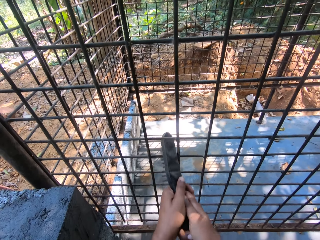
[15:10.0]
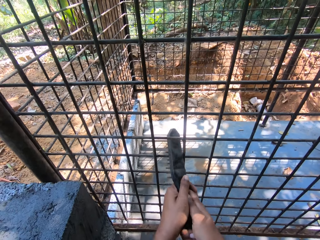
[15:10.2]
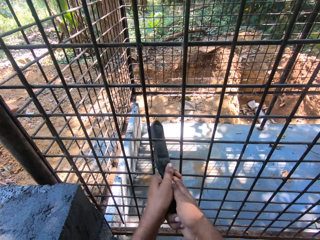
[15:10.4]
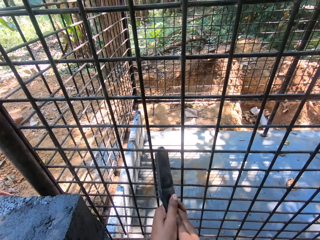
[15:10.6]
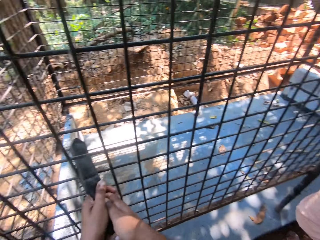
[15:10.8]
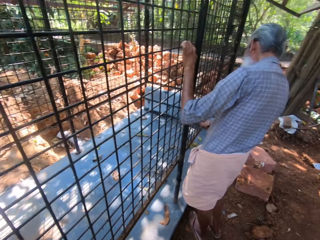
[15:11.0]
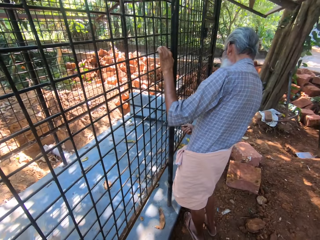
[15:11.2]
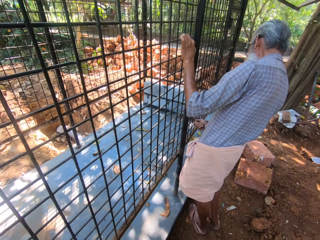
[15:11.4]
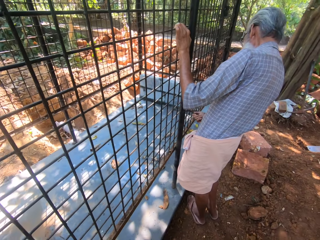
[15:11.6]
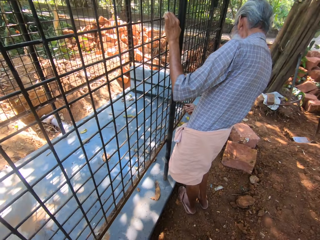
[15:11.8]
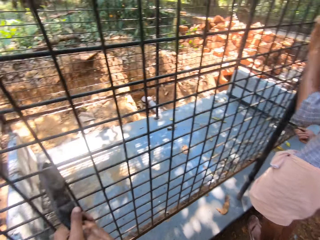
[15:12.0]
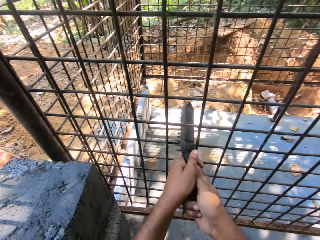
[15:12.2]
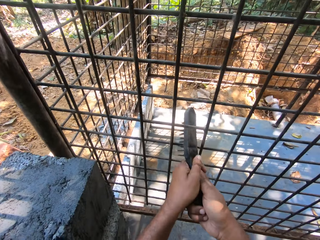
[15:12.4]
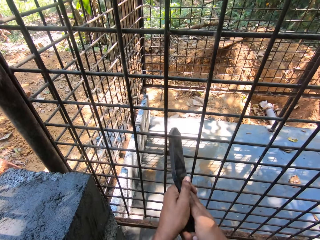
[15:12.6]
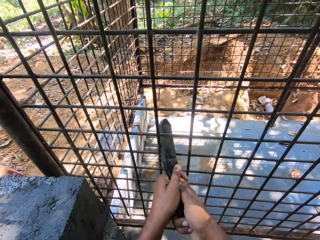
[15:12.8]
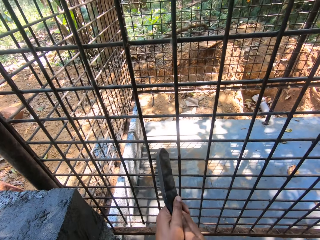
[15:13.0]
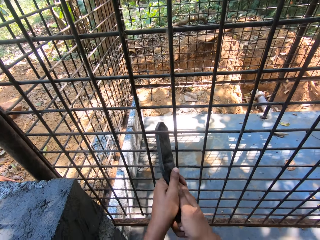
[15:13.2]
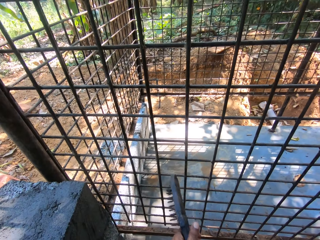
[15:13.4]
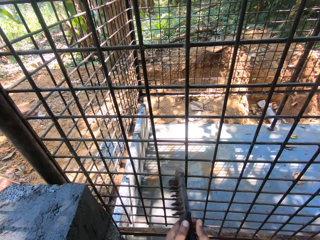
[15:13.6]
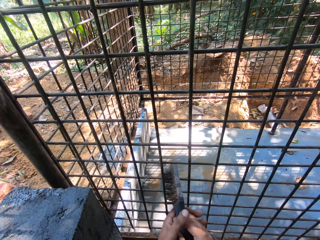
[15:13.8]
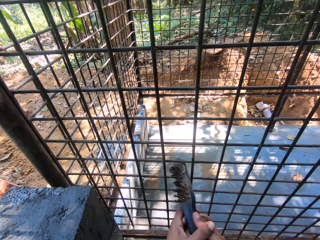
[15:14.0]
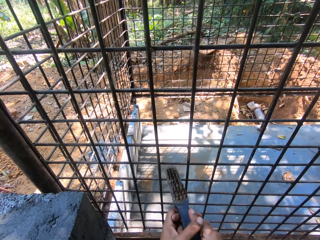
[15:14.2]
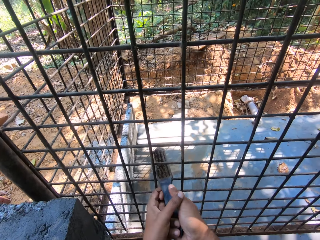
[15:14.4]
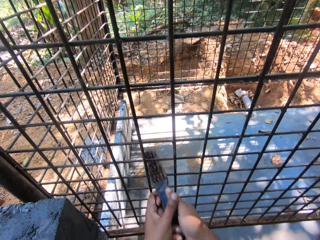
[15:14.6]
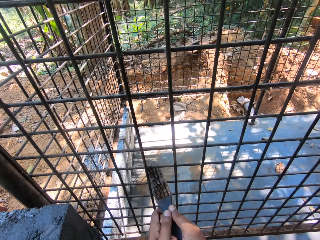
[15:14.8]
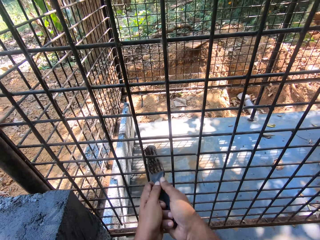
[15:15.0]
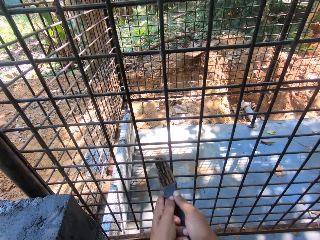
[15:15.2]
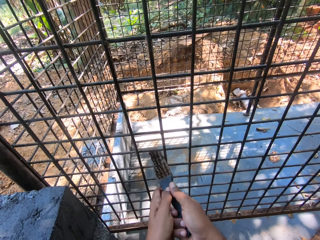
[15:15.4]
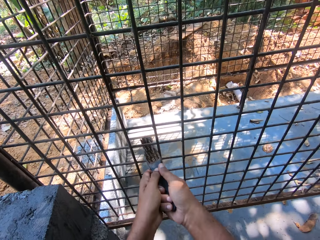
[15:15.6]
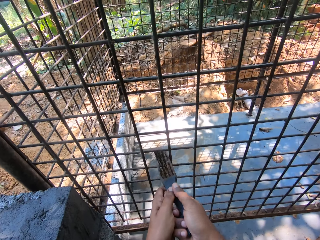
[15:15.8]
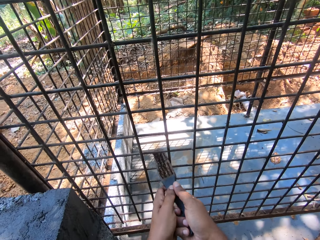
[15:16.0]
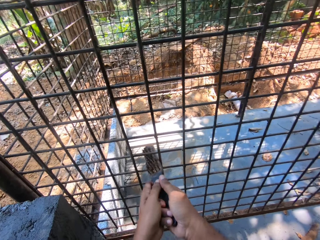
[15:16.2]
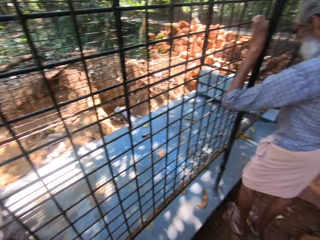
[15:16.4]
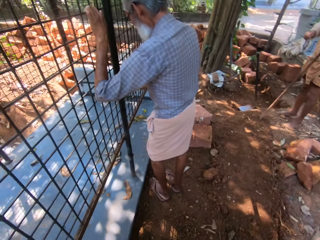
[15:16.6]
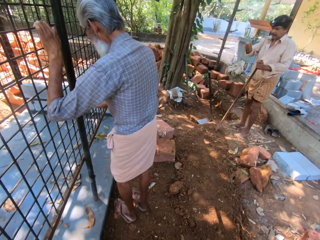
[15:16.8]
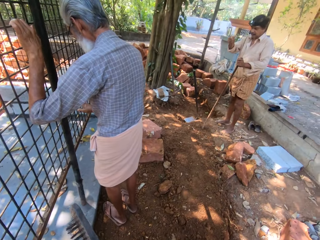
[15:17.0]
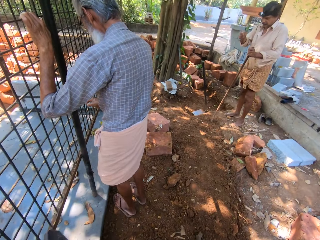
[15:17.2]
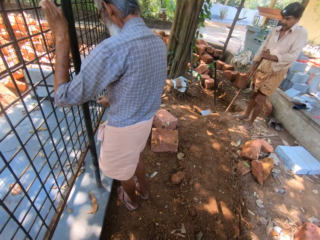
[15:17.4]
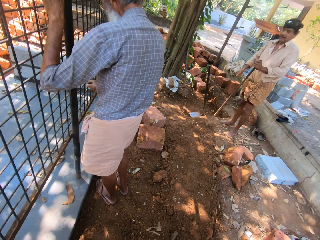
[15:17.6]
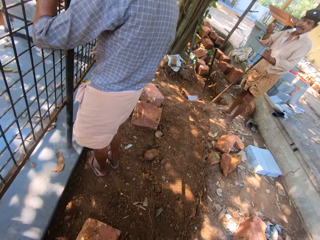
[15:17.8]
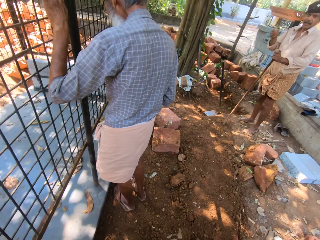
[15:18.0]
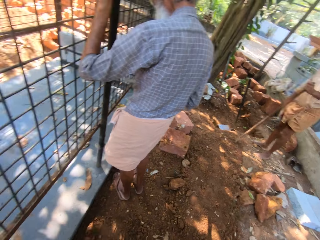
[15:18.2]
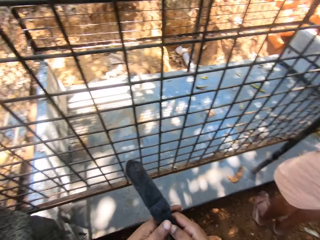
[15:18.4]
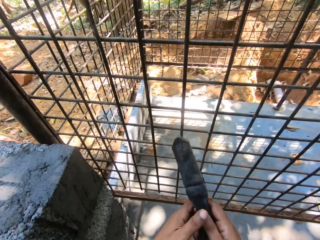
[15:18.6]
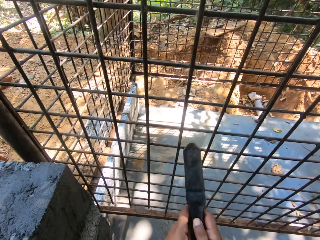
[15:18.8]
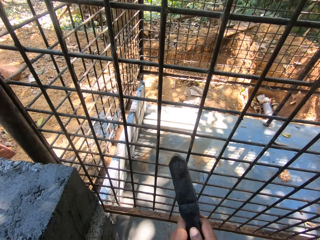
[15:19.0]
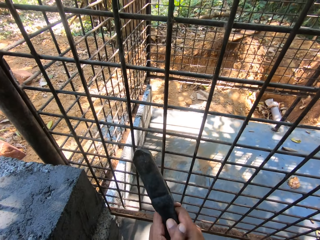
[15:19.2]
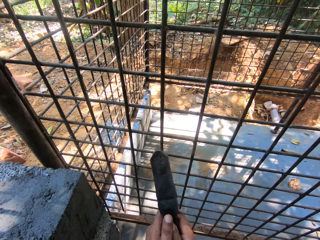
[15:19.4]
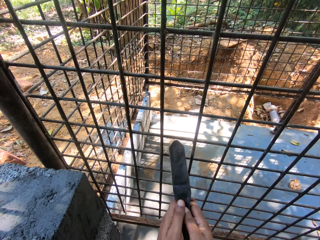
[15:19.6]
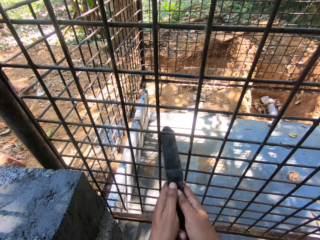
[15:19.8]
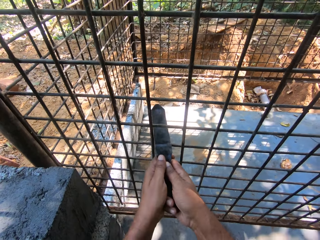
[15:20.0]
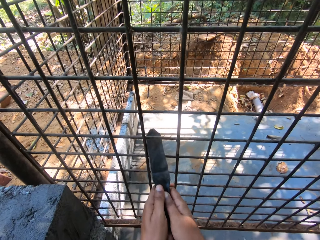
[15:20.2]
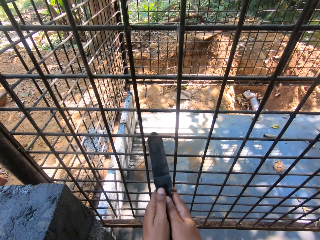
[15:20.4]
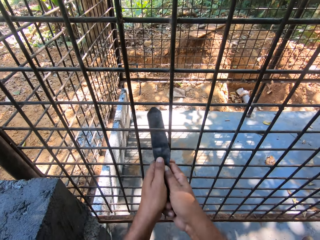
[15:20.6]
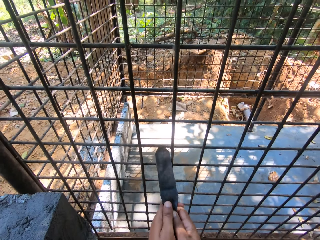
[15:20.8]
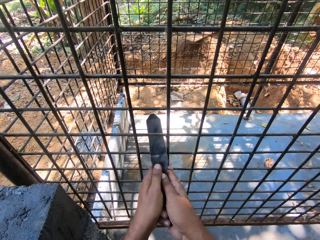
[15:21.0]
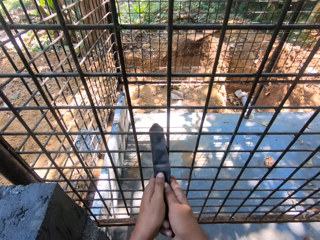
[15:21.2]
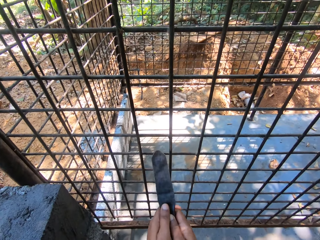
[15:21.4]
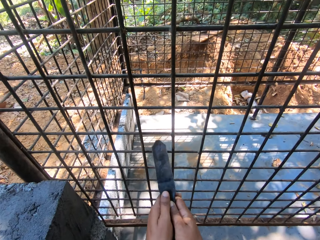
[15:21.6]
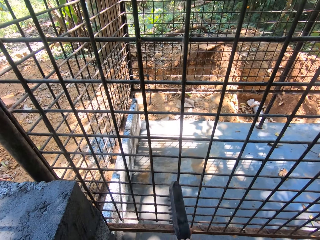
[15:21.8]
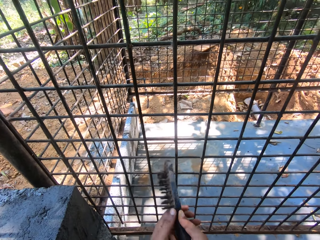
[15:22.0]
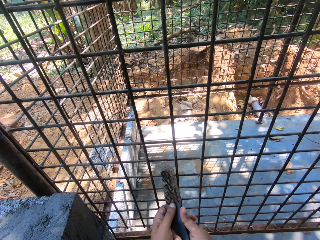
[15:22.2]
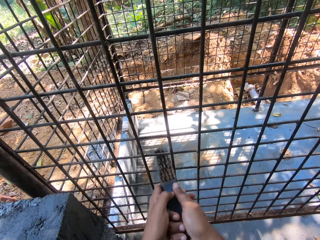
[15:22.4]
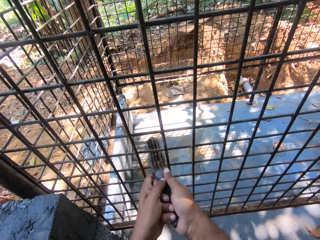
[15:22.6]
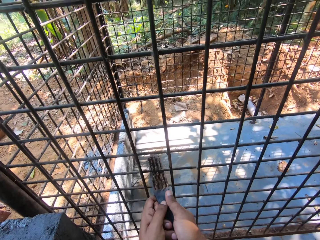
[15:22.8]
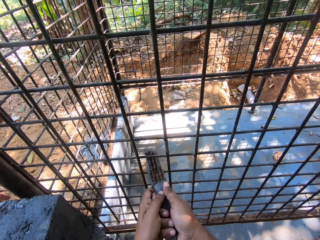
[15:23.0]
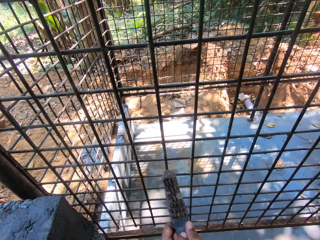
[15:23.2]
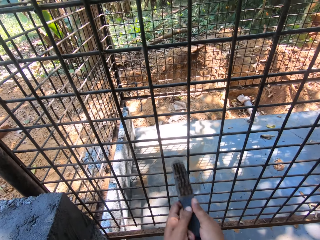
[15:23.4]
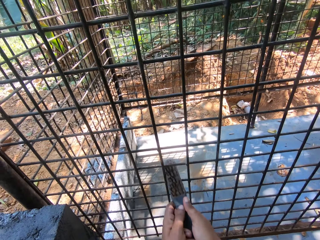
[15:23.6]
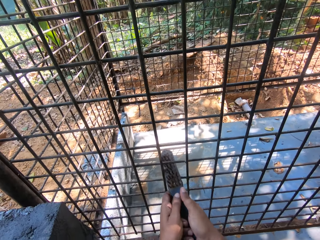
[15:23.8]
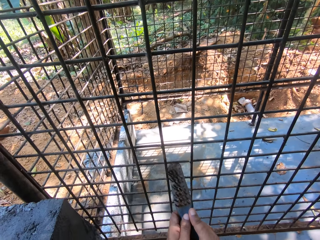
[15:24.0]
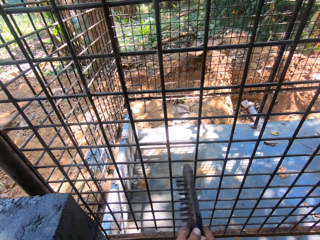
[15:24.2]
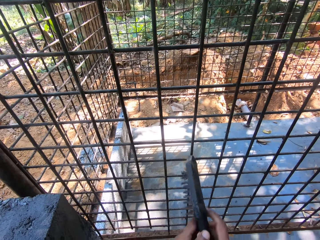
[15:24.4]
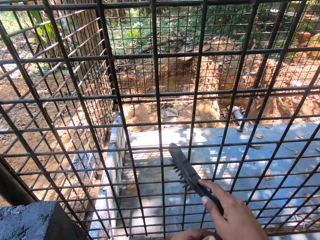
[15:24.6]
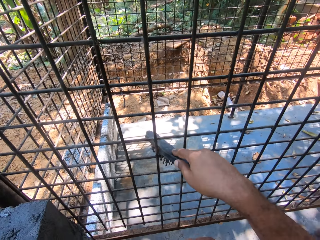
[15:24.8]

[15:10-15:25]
The camera wearer interacts with a man. They brush the metal. They look around. They brush the metal. They turn a brush.

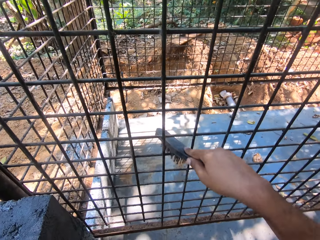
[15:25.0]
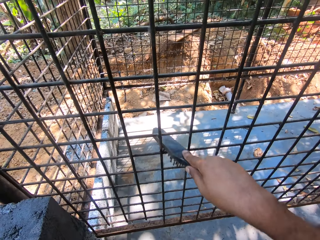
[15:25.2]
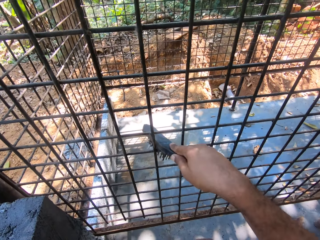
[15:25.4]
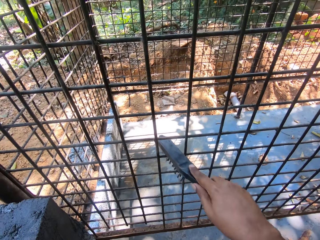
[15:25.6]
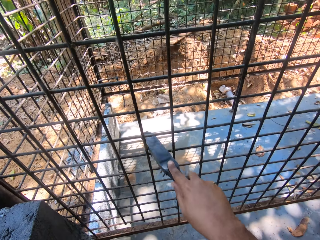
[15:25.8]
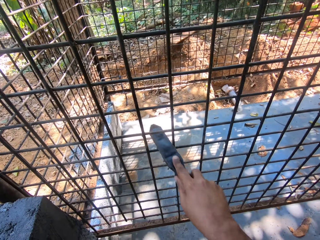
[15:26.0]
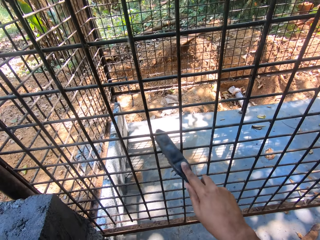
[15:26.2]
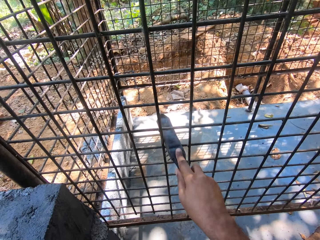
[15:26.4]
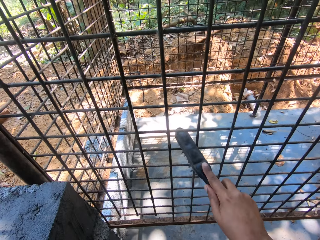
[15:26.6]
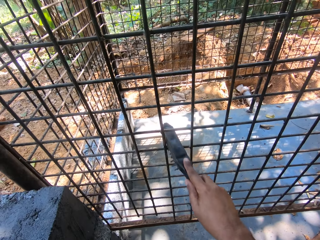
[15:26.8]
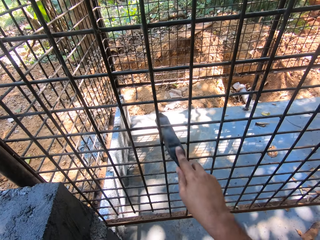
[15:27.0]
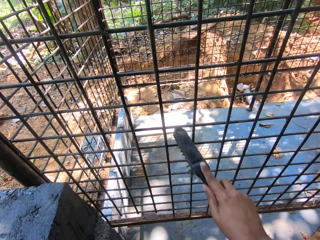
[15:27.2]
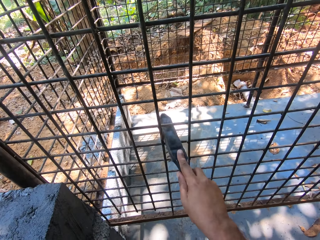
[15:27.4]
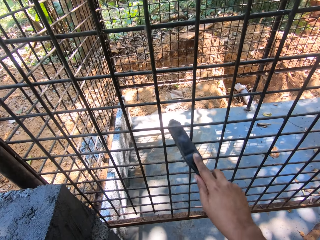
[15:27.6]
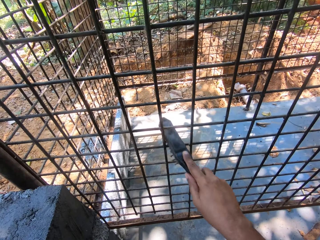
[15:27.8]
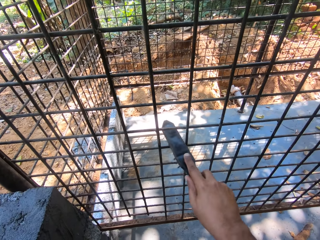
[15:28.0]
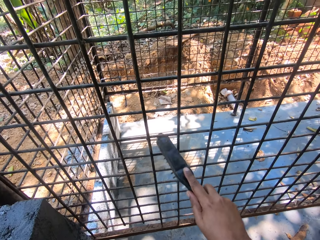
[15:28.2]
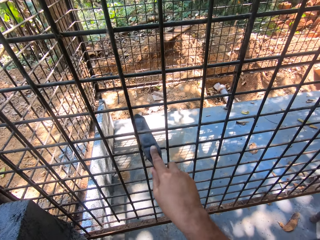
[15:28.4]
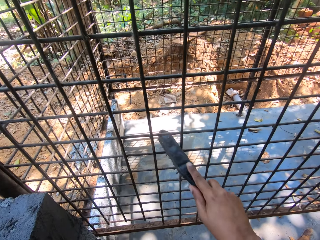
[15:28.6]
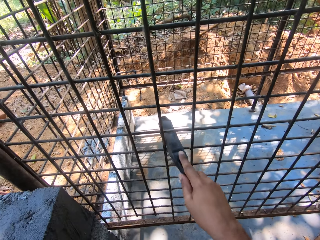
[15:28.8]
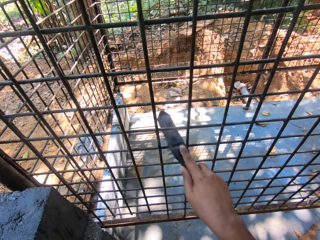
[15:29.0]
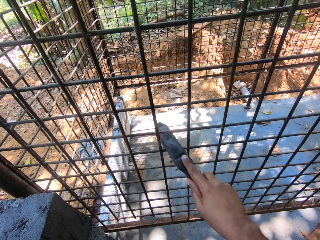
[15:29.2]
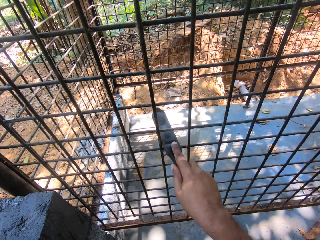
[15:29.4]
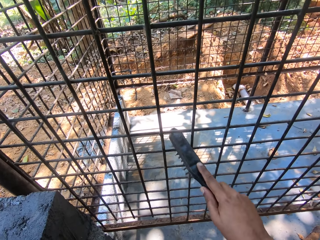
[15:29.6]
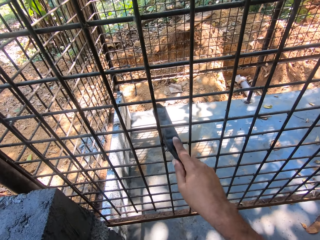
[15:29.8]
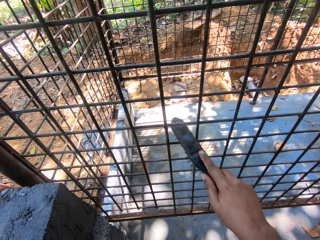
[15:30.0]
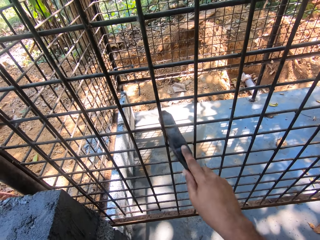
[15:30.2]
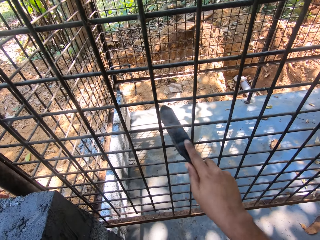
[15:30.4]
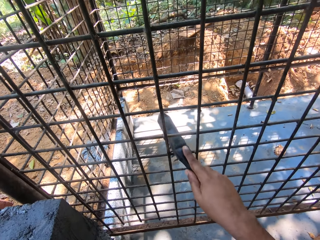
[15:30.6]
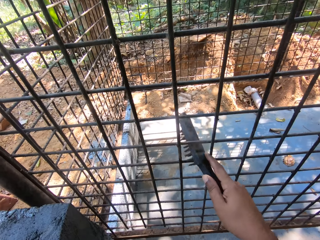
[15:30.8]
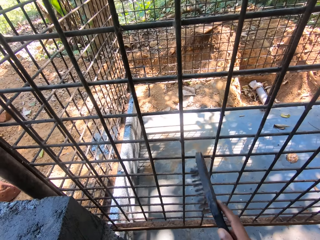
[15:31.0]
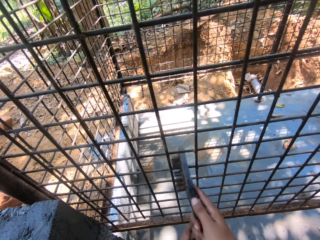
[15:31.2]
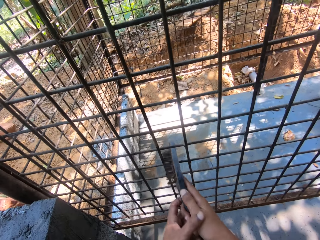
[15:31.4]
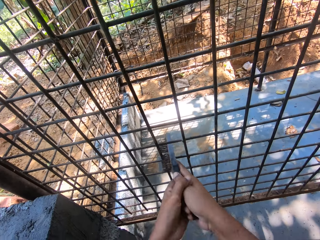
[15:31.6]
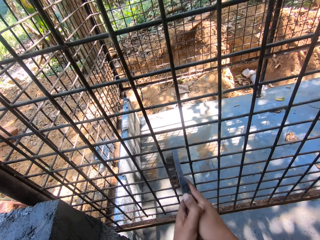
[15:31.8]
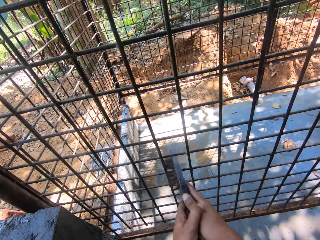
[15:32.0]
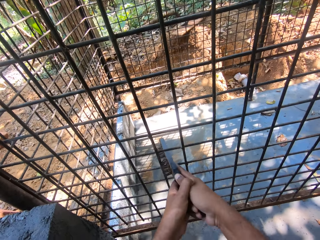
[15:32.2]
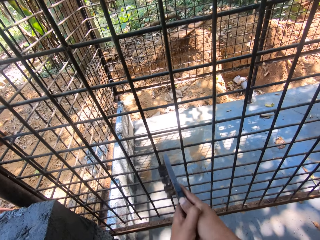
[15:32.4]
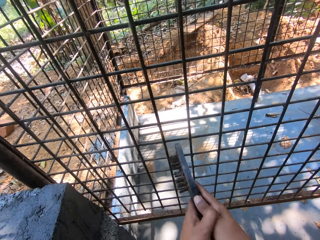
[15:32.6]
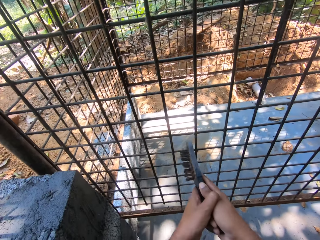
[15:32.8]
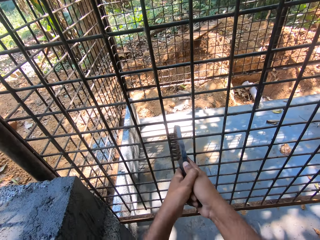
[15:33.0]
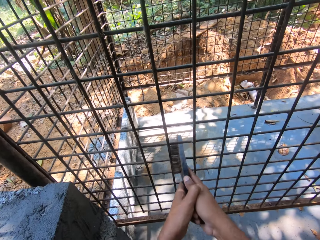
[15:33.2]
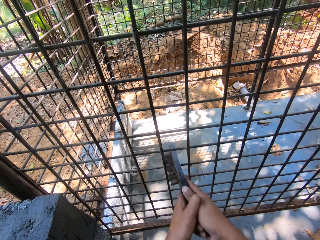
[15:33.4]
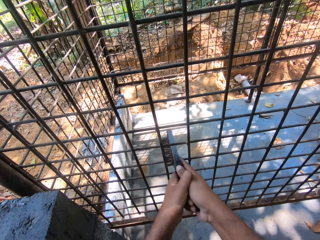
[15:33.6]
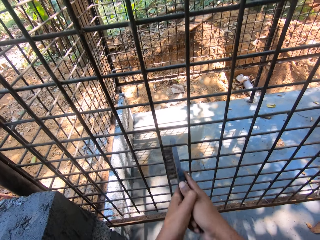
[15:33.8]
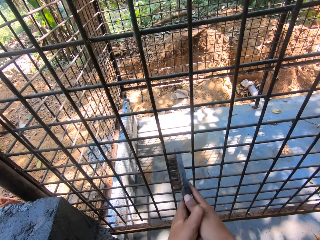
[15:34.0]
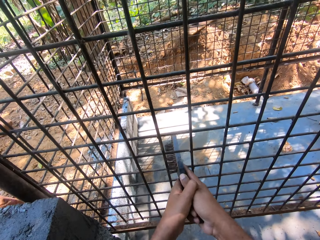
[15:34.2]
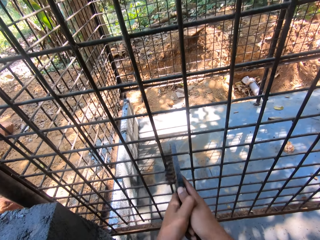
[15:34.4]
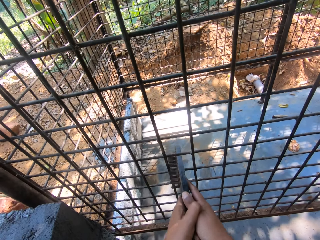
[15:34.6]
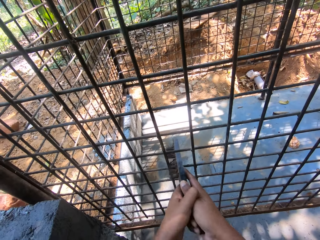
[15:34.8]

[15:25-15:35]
The camera wearer polishes a cage with a brush.
